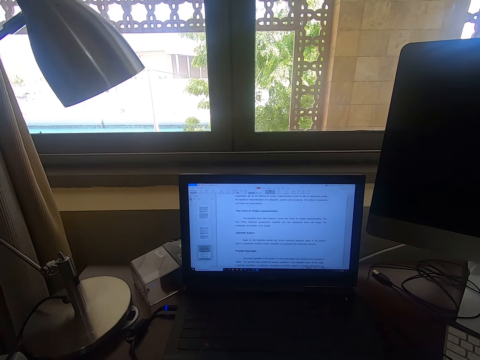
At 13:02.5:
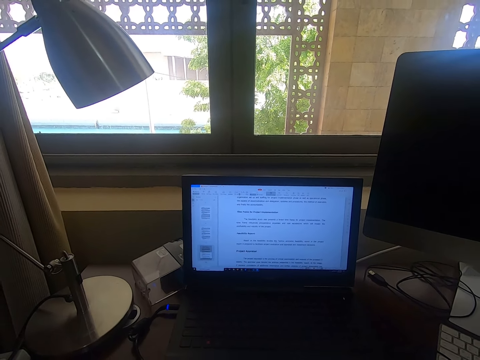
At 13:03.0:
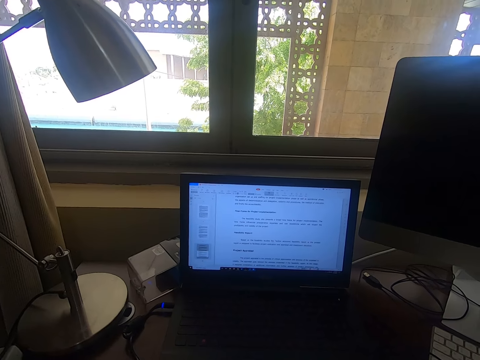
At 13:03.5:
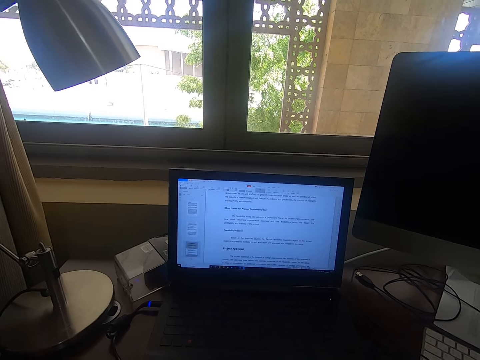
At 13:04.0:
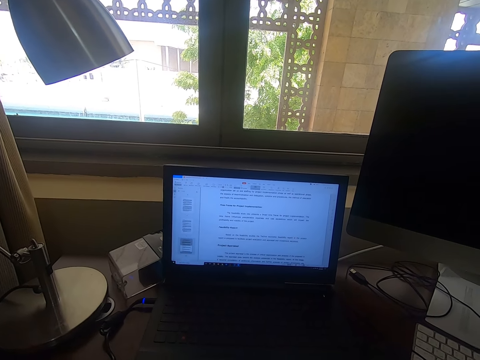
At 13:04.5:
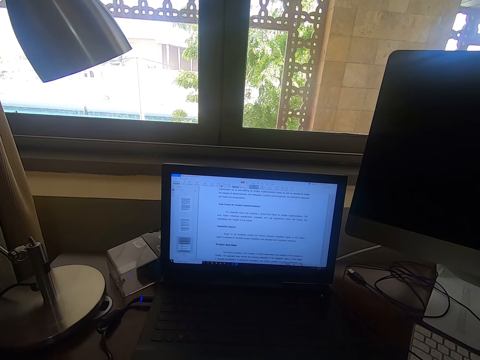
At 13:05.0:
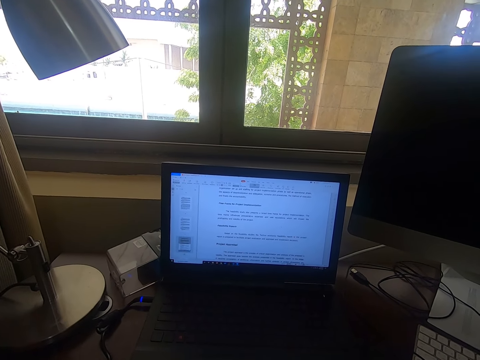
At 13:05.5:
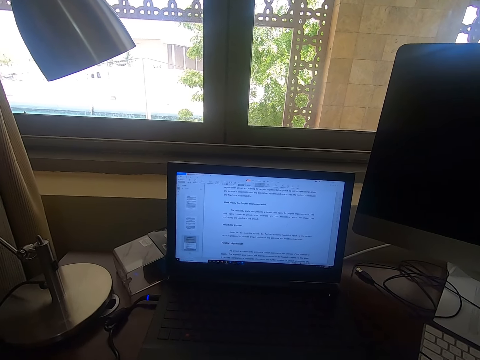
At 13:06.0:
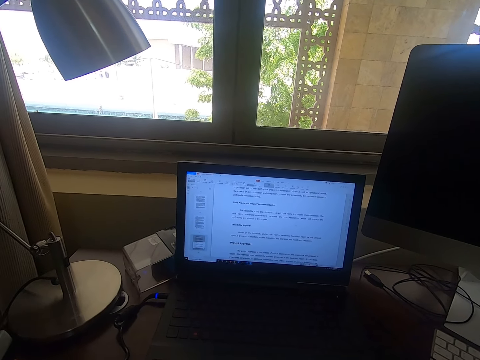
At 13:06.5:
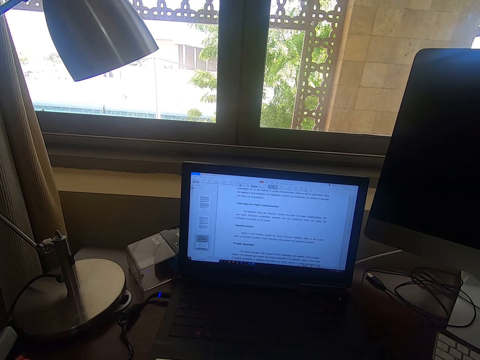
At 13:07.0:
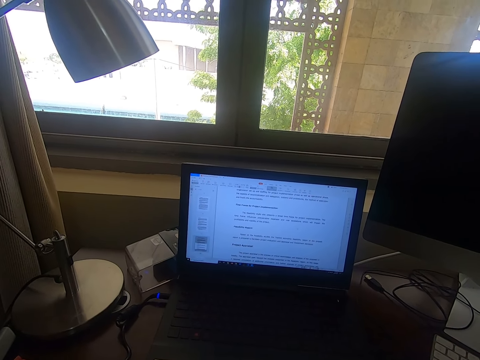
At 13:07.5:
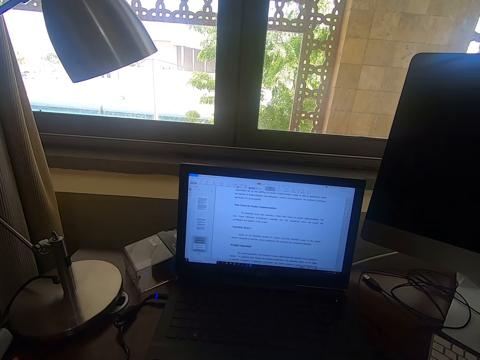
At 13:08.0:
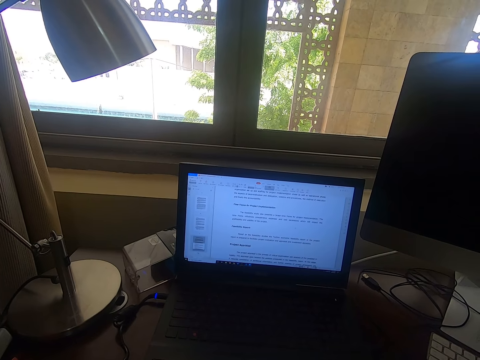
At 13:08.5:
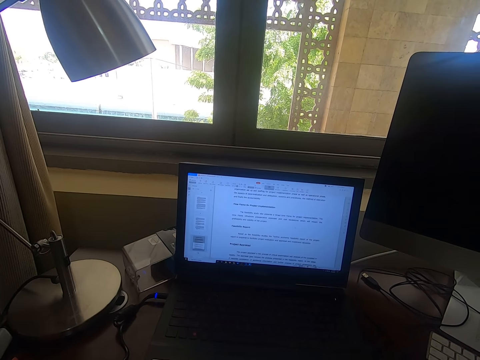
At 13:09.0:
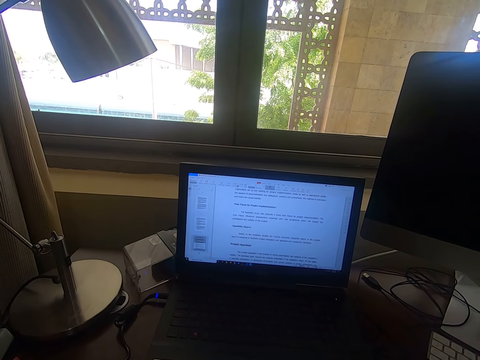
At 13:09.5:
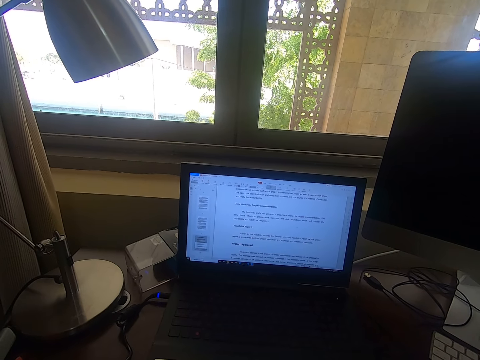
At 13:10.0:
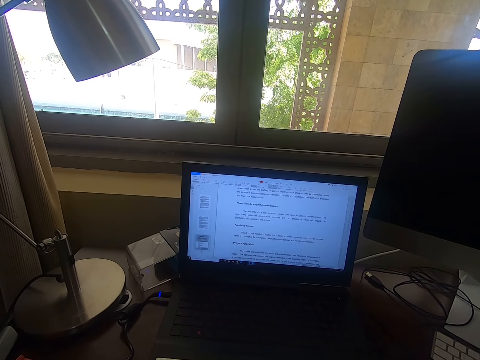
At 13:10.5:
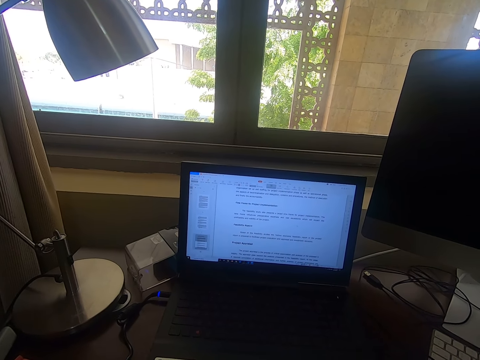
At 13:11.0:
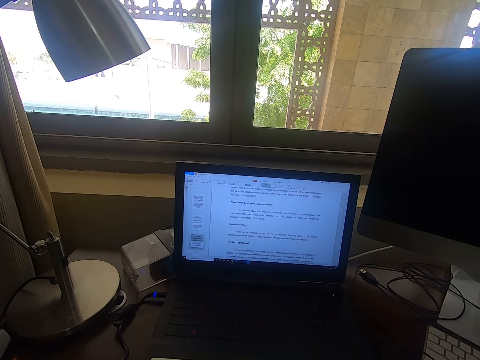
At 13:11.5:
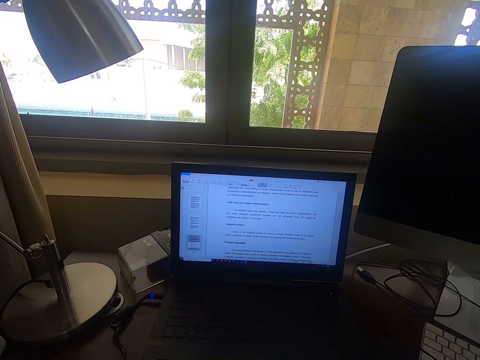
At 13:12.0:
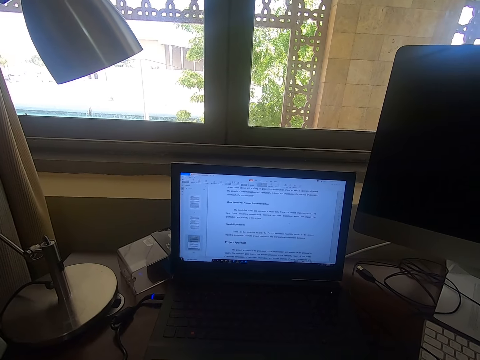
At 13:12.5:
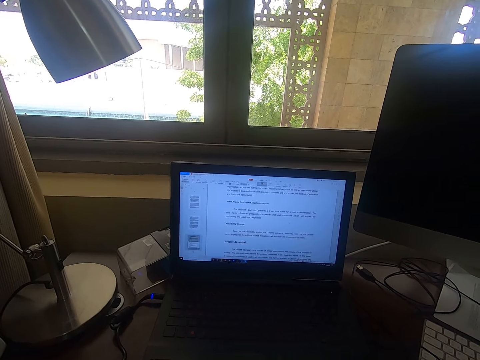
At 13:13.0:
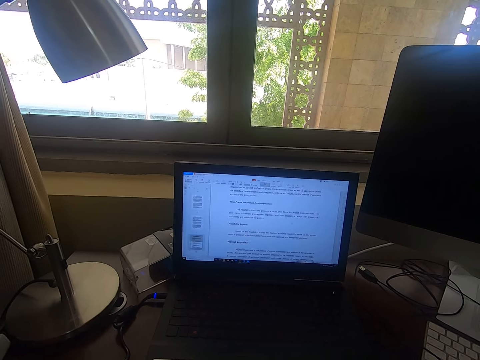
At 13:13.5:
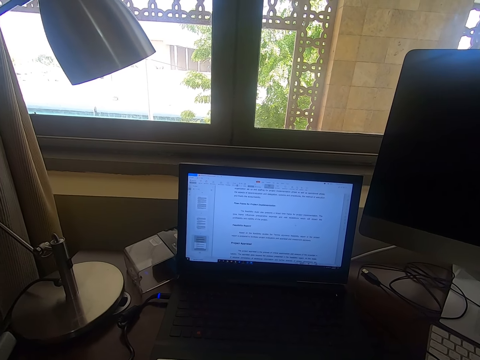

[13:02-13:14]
The camera wearer looks at the laptop.

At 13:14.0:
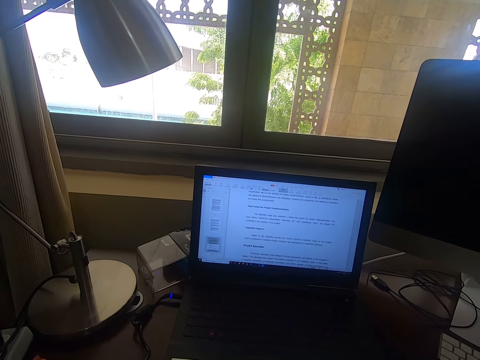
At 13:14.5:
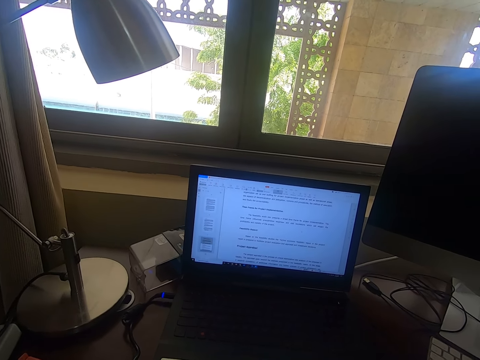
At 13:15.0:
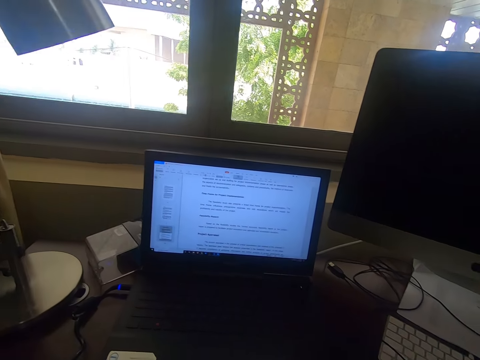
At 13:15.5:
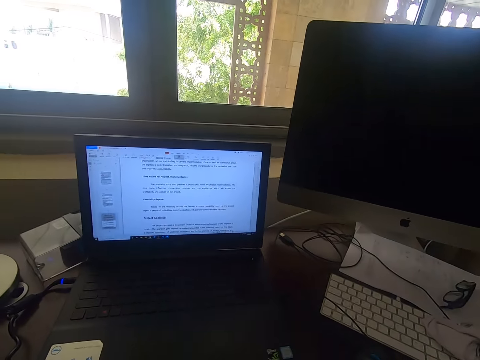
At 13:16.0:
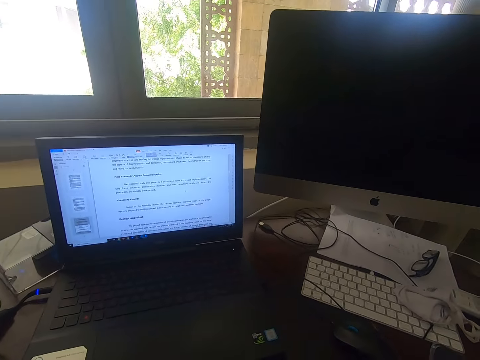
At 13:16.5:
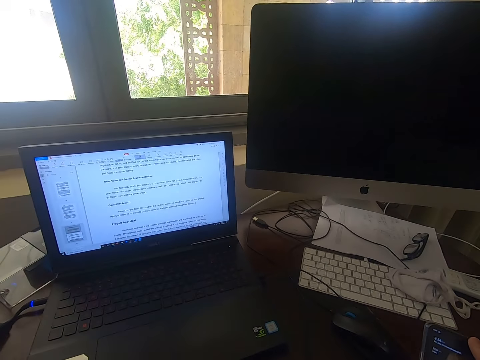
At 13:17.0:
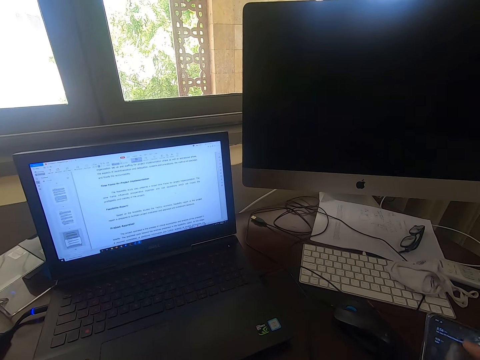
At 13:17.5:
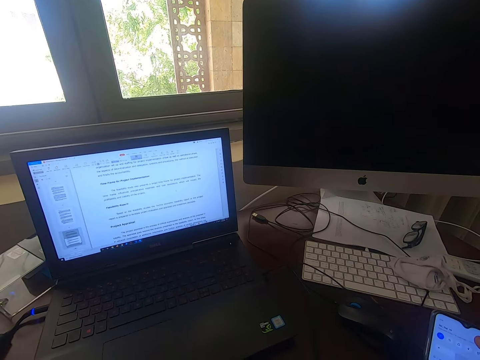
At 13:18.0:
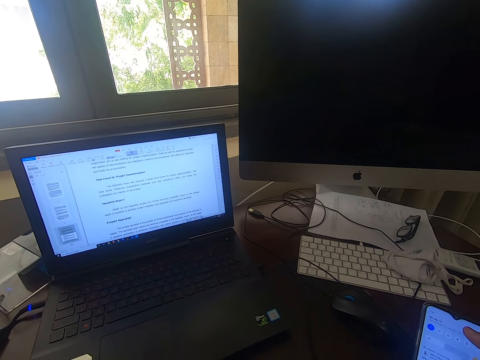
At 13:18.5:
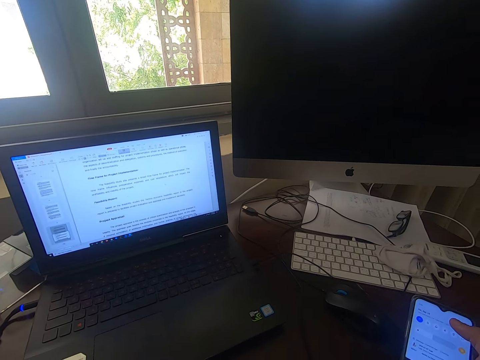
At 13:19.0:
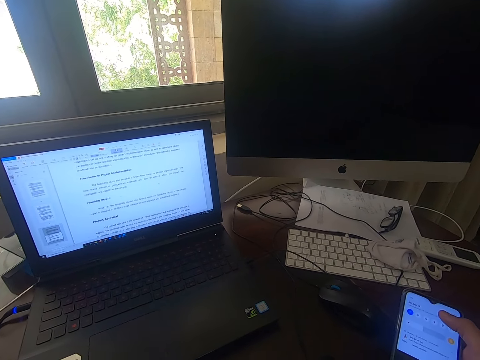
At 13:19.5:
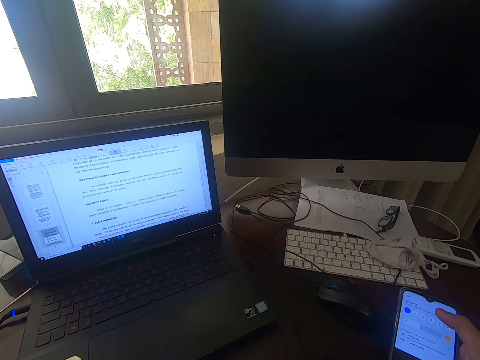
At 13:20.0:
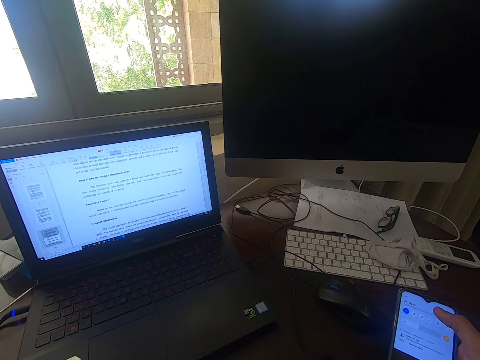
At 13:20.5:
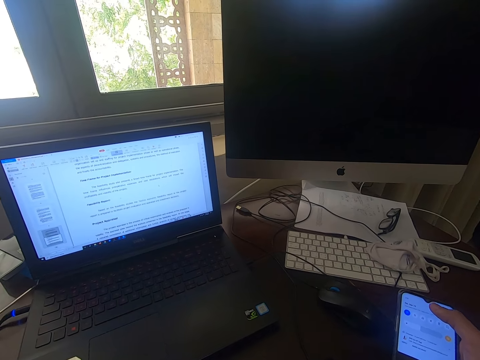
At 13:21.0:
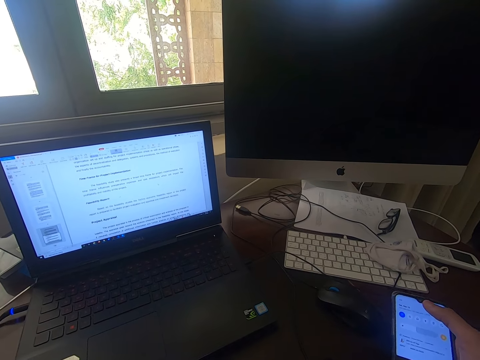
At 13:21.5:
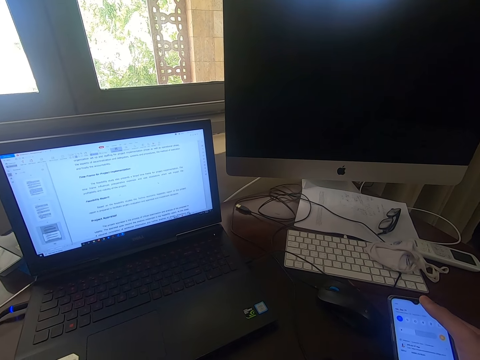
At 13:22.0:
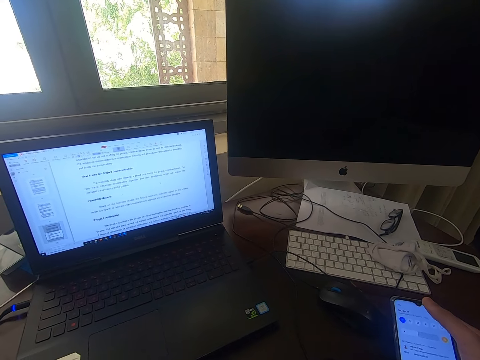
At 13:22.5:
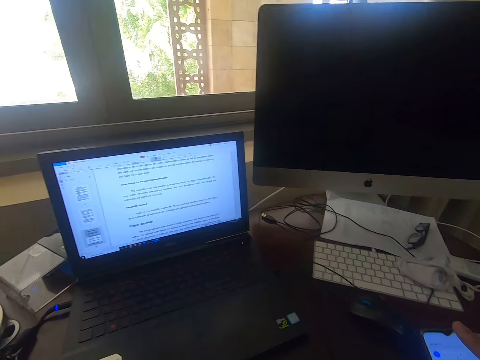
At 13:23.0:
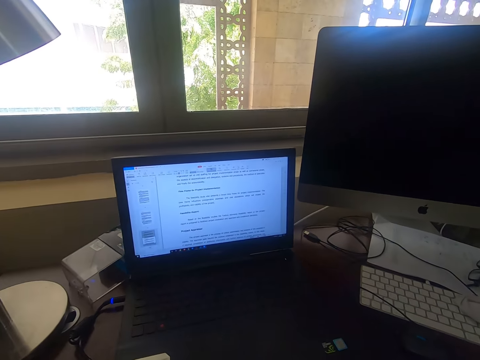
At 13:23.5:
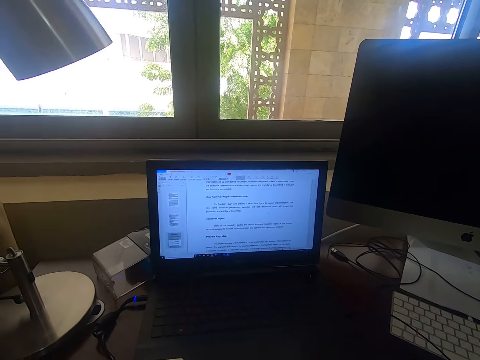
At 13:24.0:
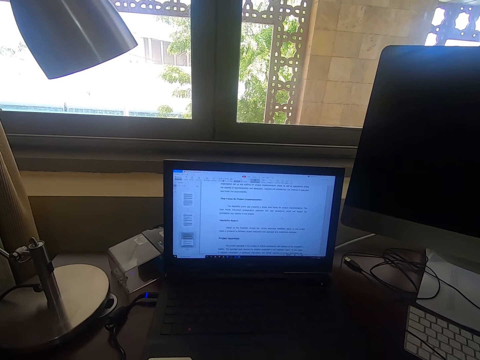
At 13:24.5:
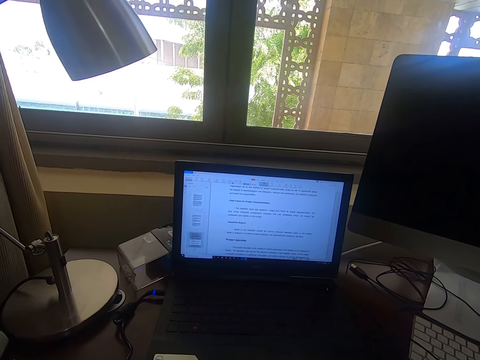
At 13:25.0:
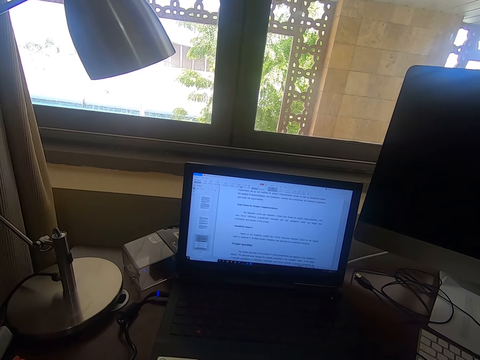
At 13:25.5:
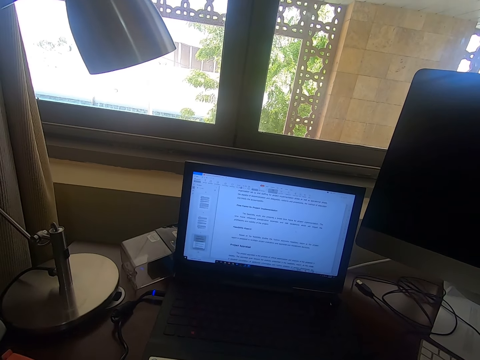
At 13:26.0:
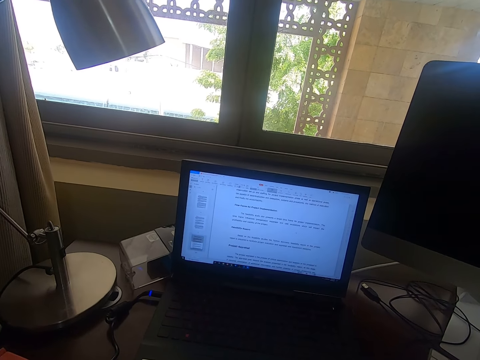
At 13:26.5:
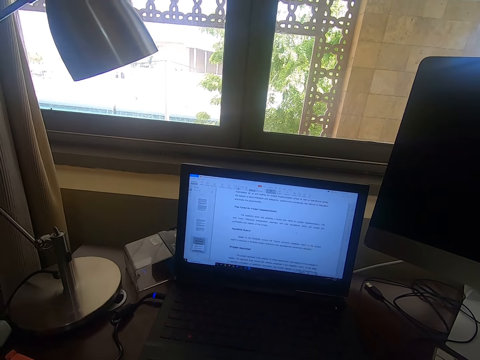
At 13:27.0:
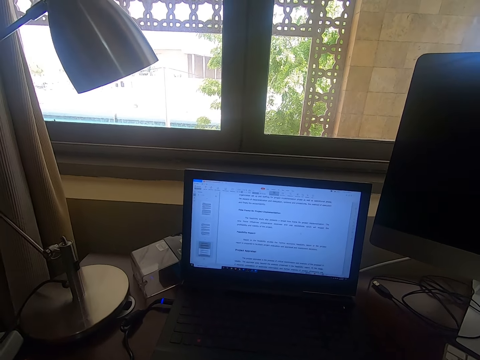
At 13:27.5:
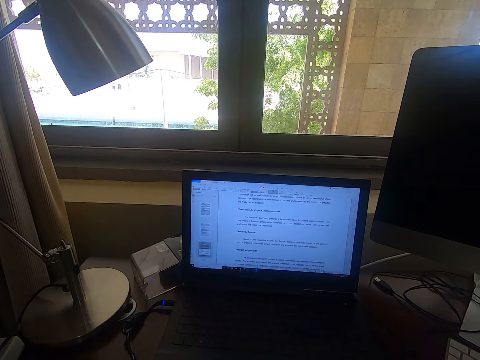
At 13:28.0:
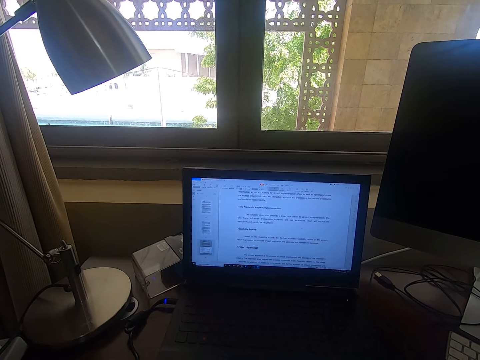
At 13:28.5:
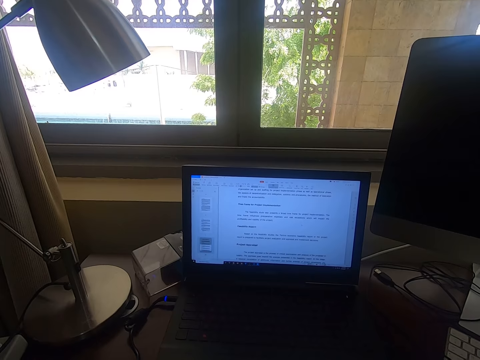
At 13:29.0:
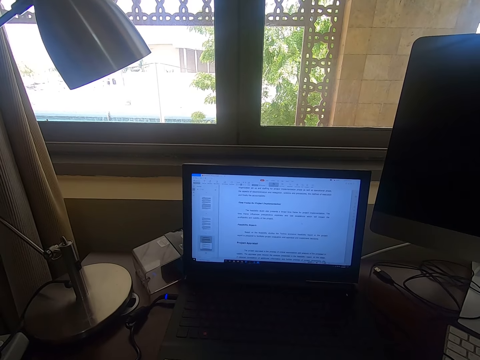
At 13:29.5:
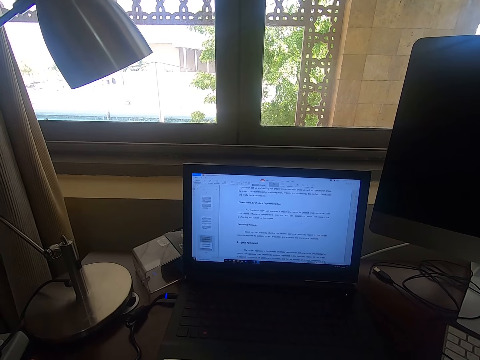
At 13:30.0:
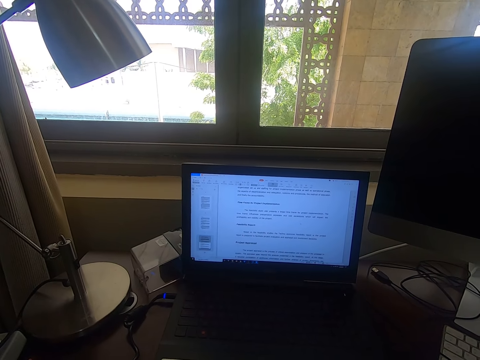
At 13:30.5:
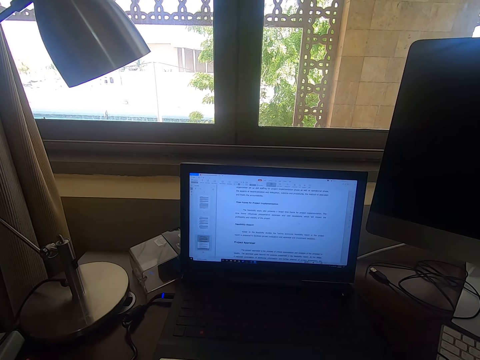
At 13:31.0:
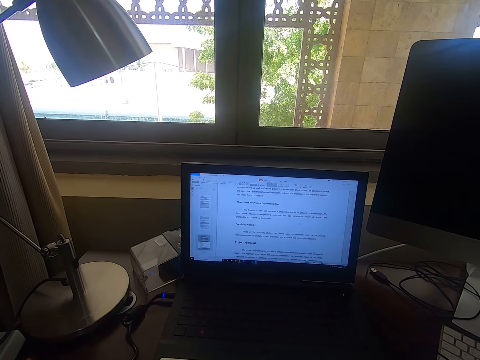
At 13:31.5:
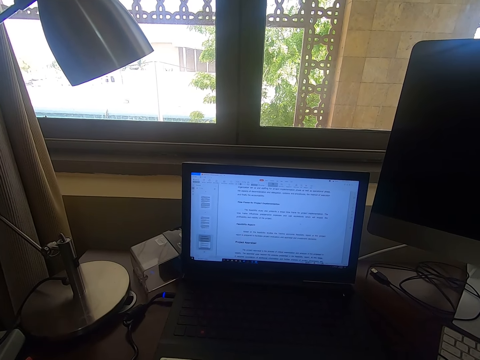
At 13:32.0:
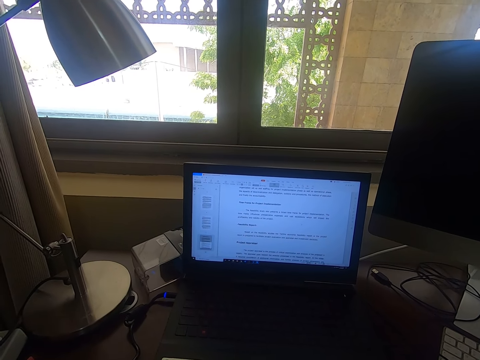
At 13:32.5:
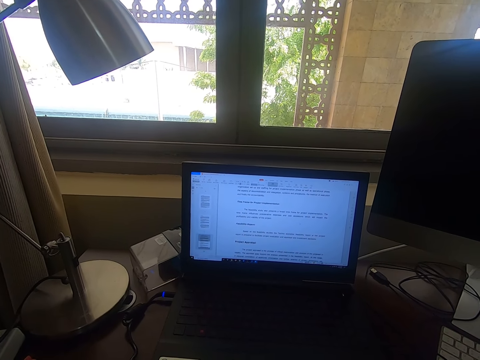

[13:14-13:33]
The camera wearer operates the phone and looks at the phone. They stare at the laptop. They look at the laptop.
